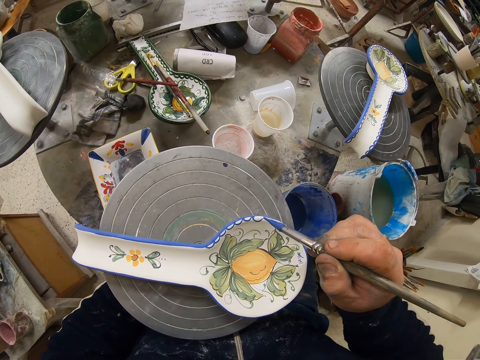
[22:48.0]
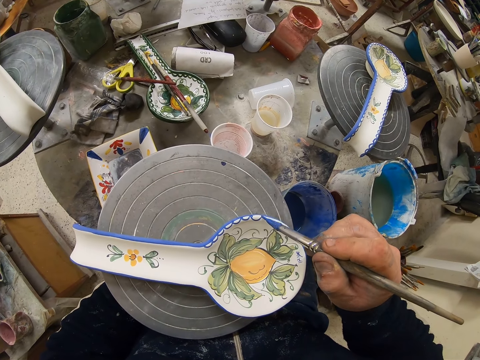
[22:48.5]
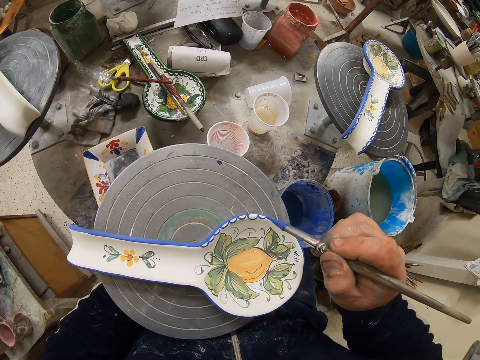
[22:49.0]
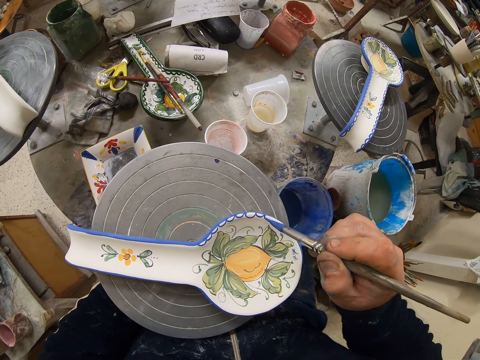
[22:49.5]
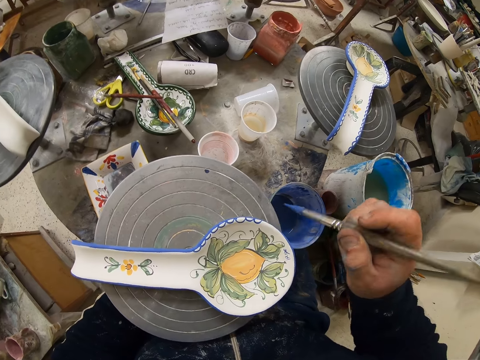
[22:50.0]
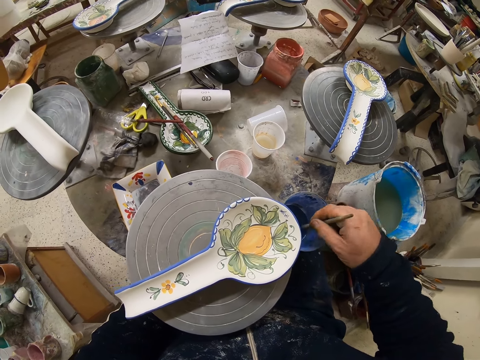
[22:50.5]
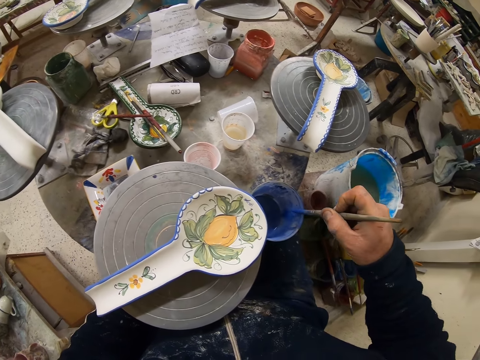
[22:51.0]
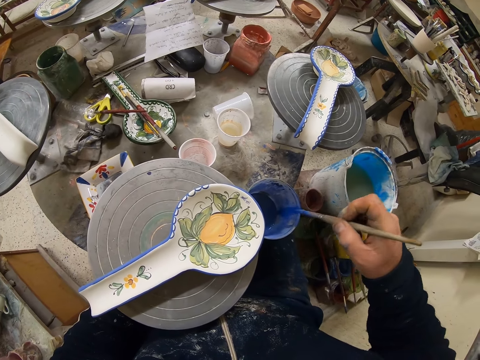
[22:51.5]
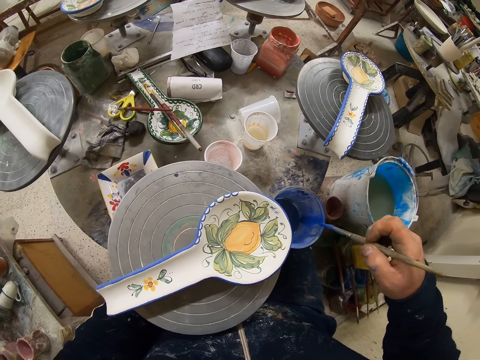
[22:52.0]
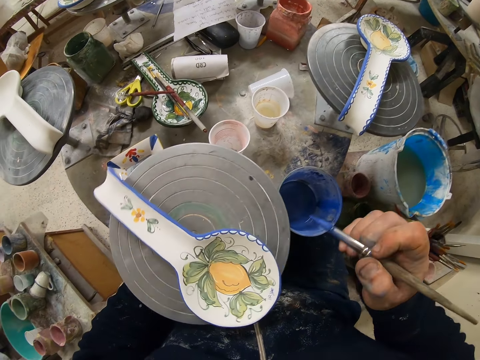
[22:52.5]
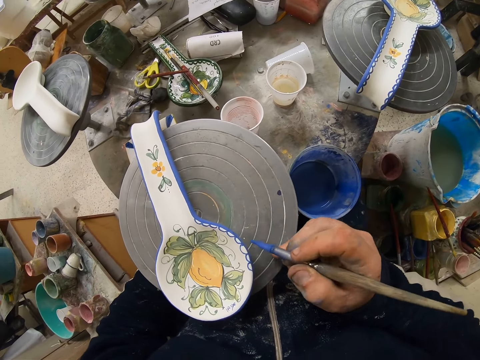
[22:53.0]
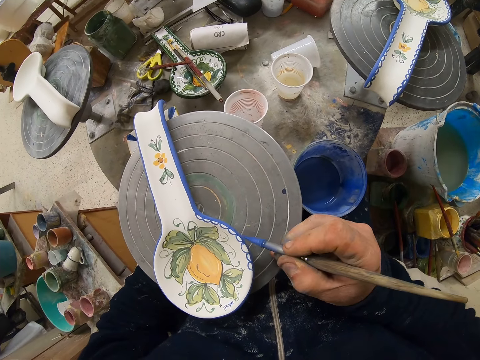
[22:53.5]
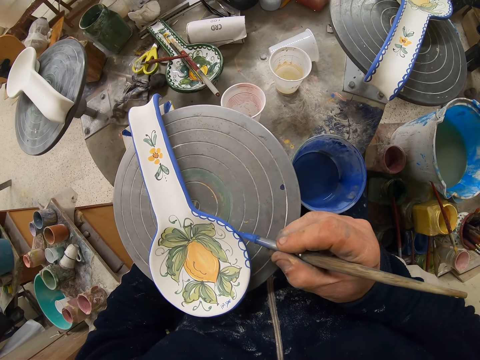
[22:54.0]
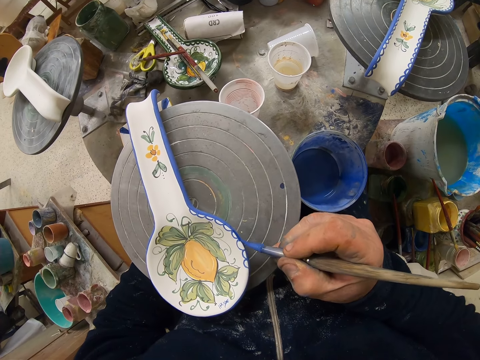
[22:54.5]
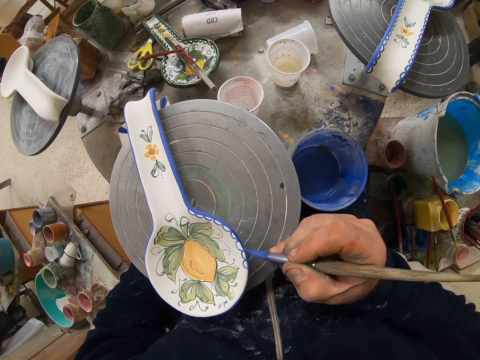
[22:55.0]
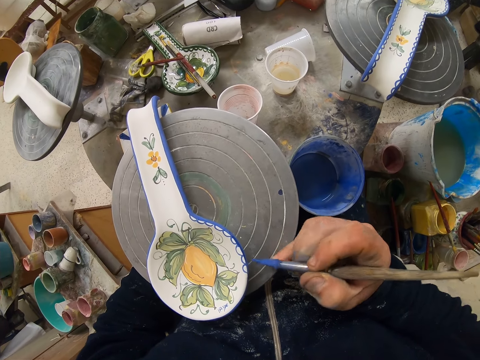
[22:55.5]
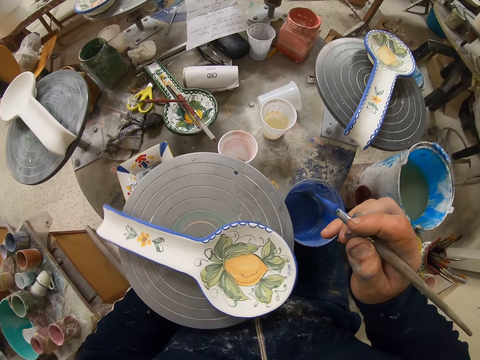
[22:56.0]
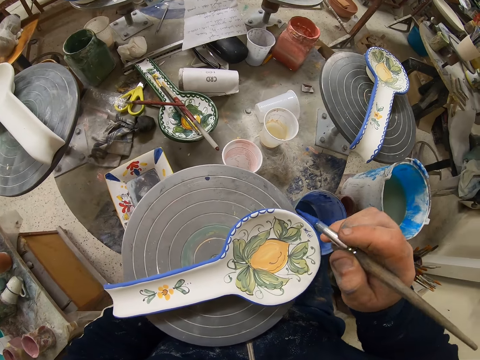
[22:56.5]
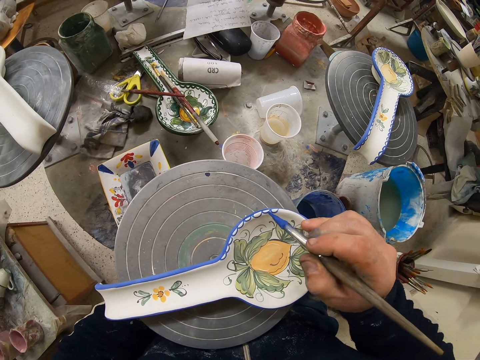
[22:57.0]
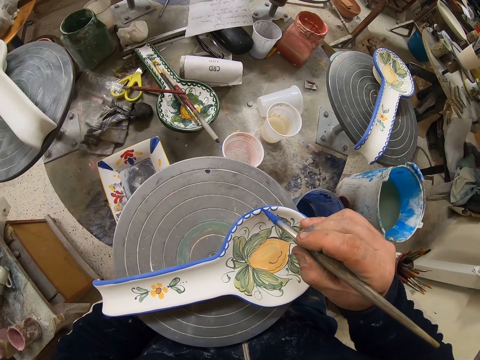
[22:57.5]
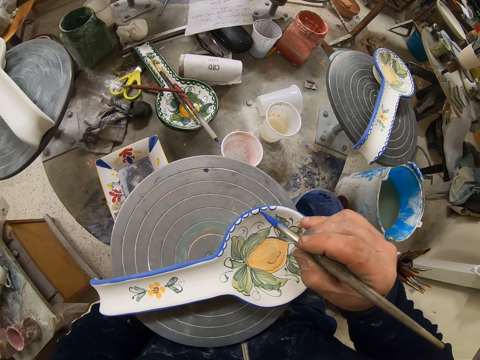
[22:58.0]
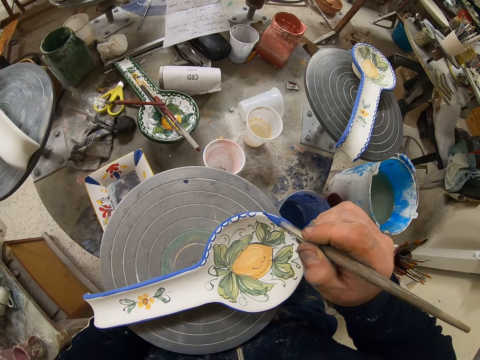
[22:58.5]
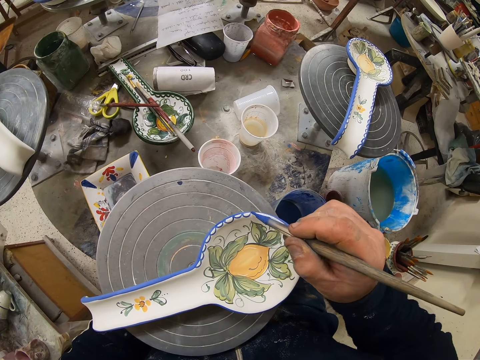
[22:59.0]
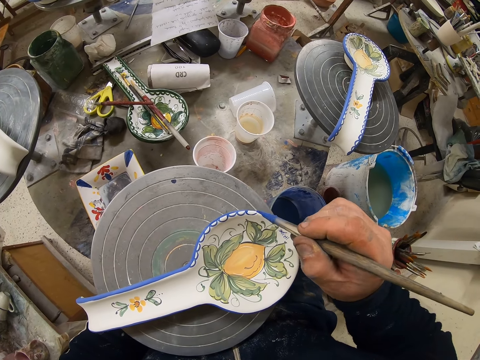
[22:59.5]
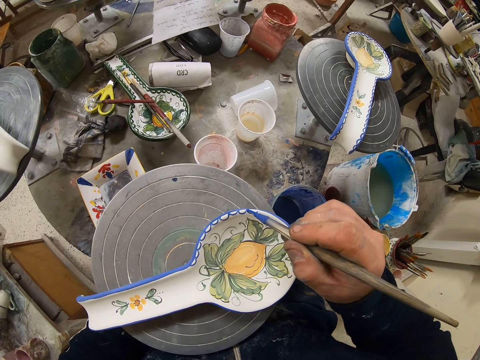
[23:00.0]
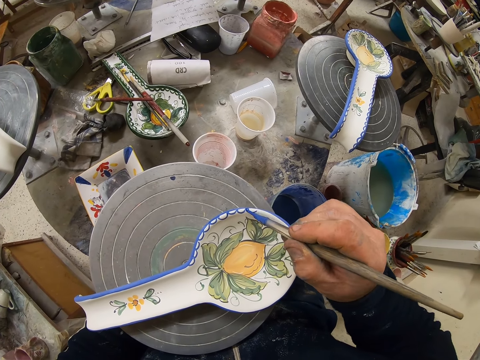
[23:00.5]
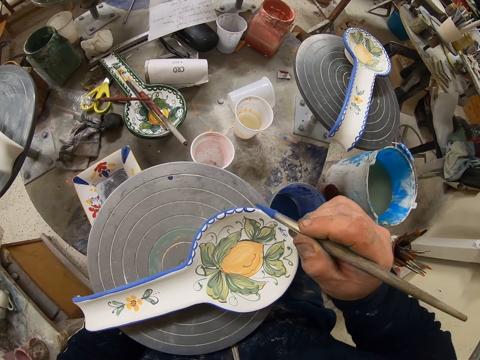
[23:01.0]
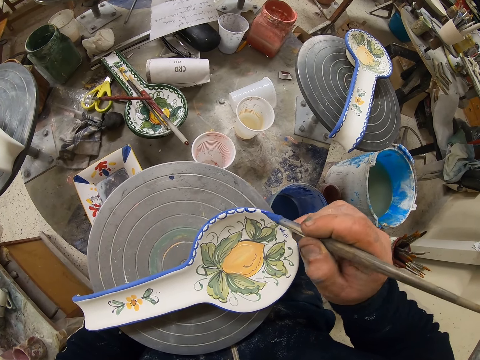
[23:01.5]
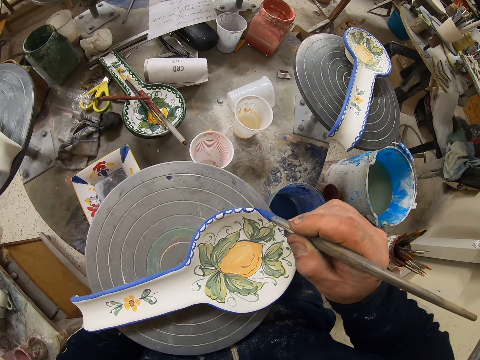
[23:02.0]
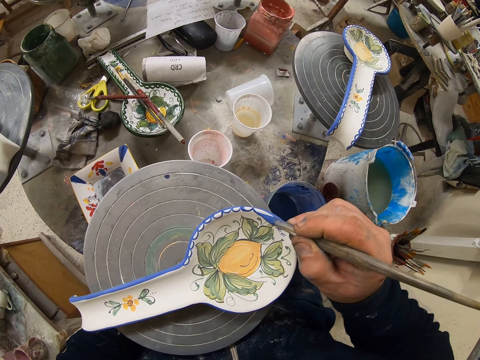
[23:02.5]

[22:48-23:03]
The camera wearer dips the paint brush in the paint can. They rub the paint brush on the paint can. They turn the table. They decorate the plate with the paint brush. They turn the table. They decorate the plate with the paint brush.

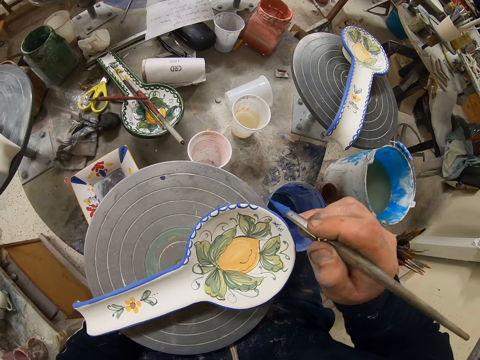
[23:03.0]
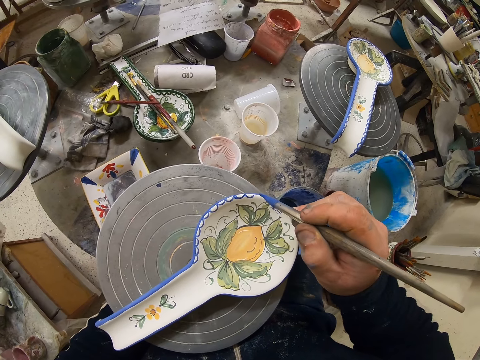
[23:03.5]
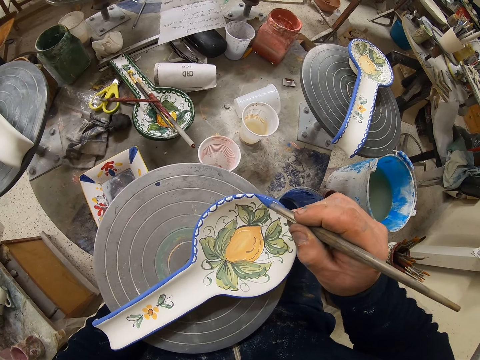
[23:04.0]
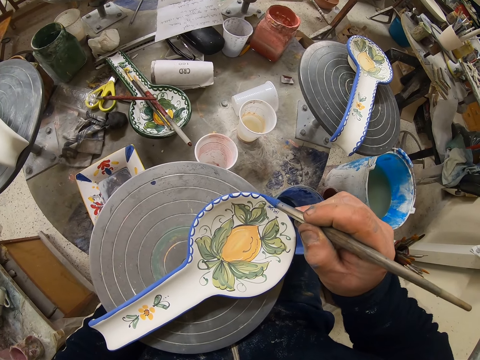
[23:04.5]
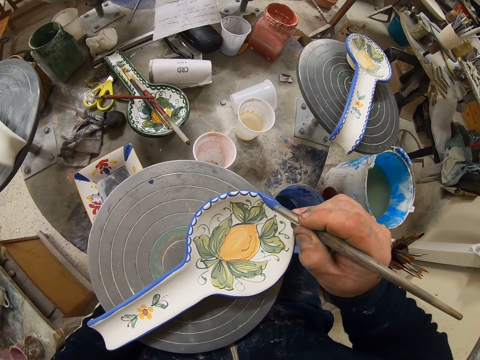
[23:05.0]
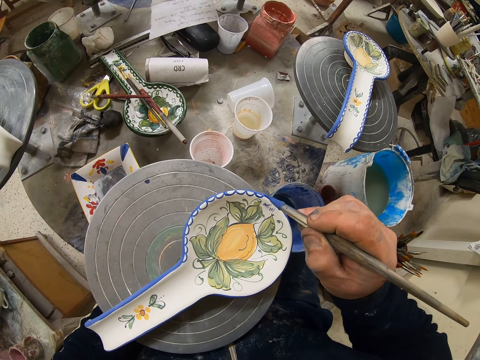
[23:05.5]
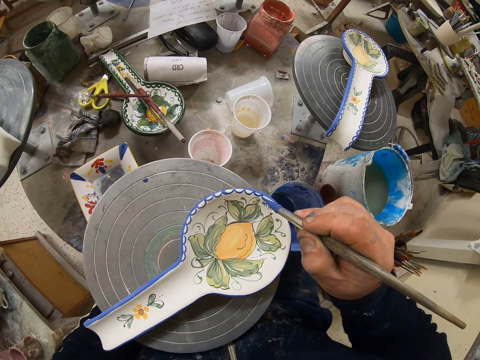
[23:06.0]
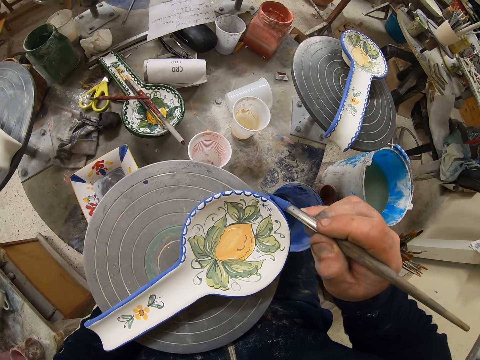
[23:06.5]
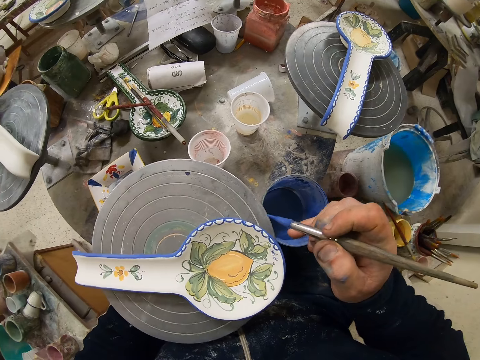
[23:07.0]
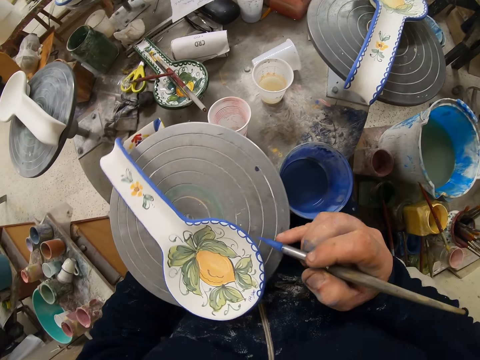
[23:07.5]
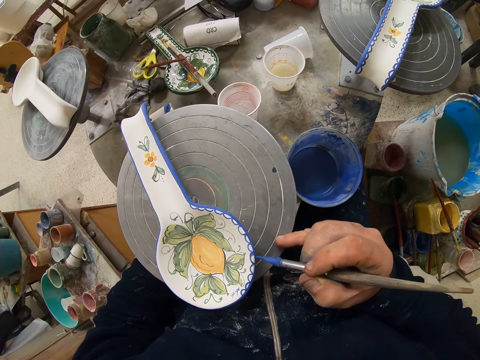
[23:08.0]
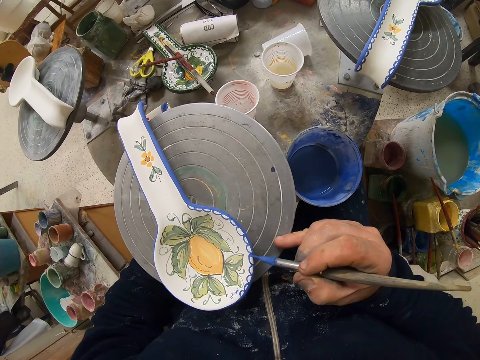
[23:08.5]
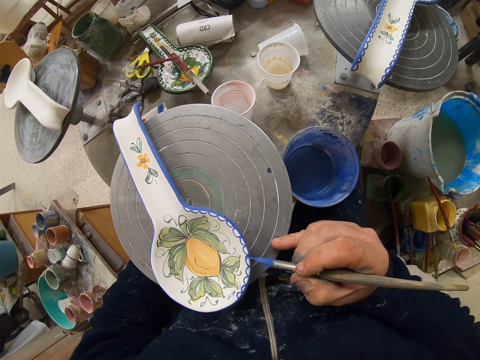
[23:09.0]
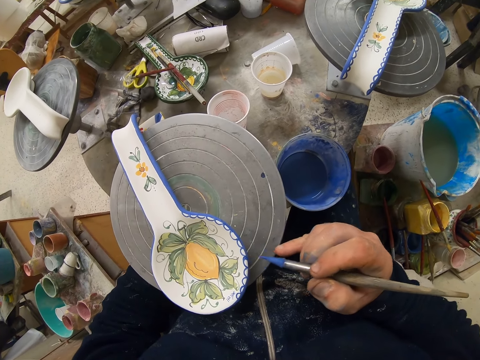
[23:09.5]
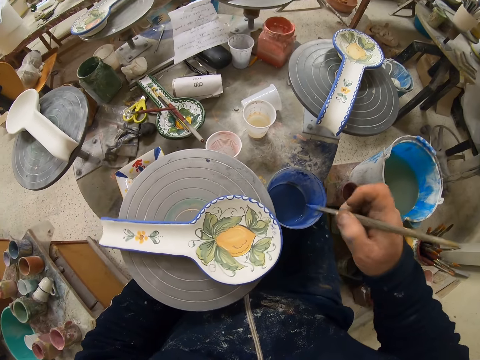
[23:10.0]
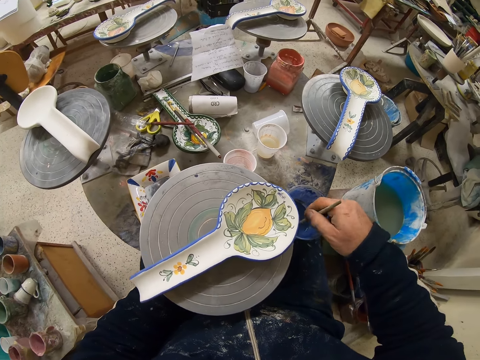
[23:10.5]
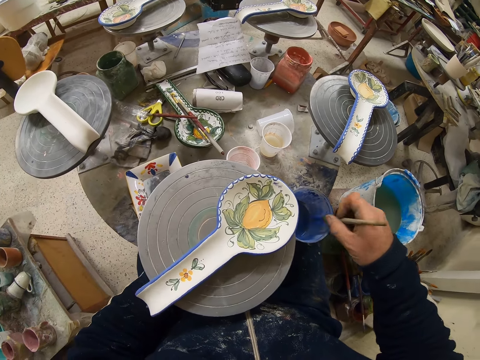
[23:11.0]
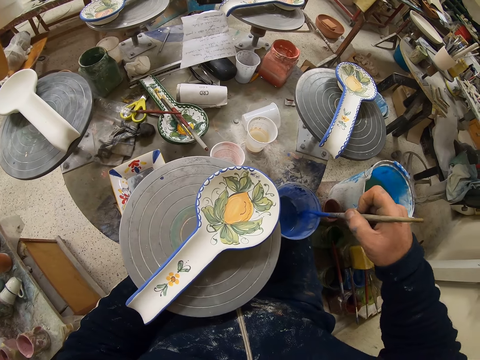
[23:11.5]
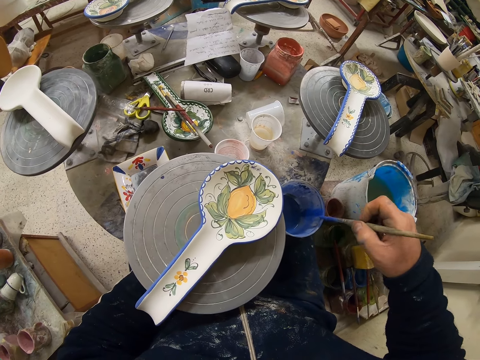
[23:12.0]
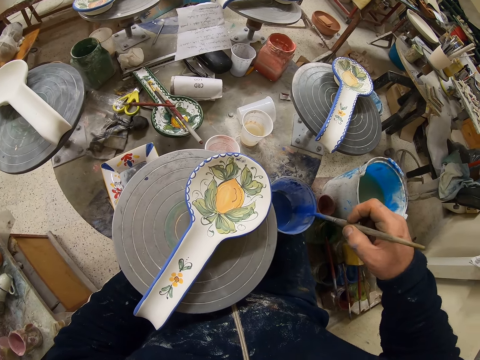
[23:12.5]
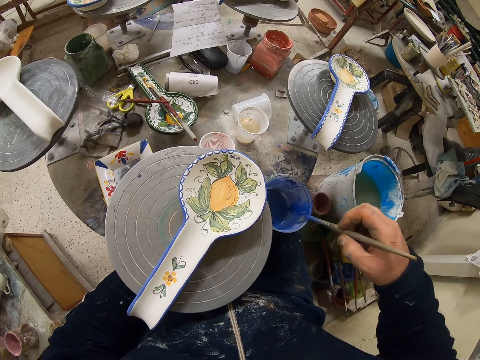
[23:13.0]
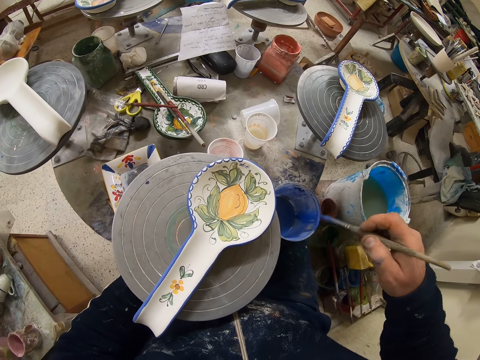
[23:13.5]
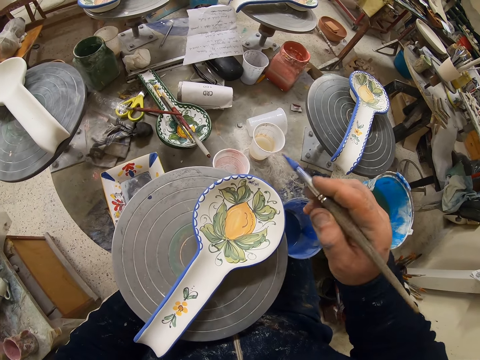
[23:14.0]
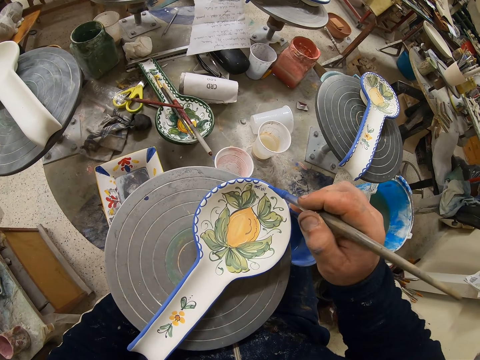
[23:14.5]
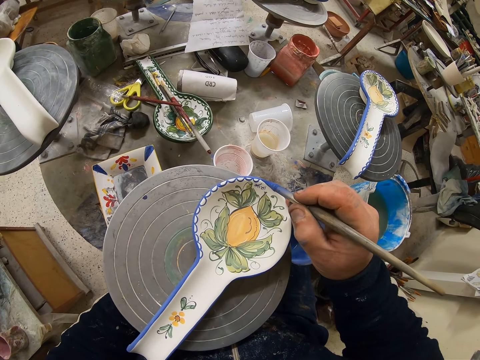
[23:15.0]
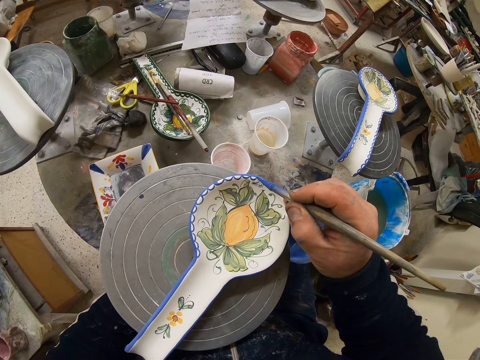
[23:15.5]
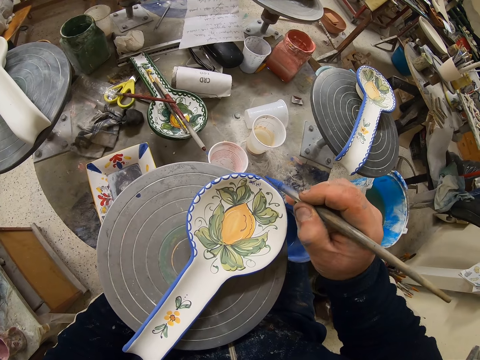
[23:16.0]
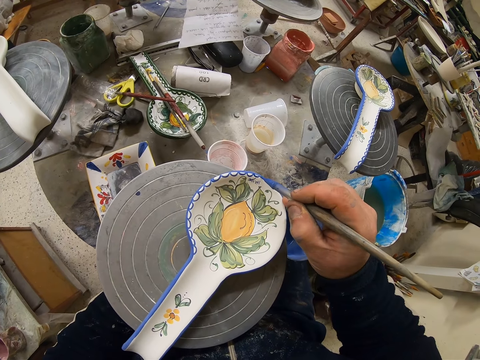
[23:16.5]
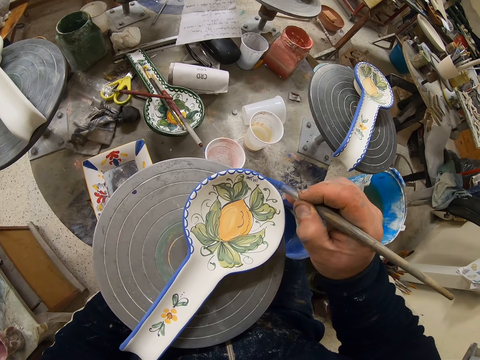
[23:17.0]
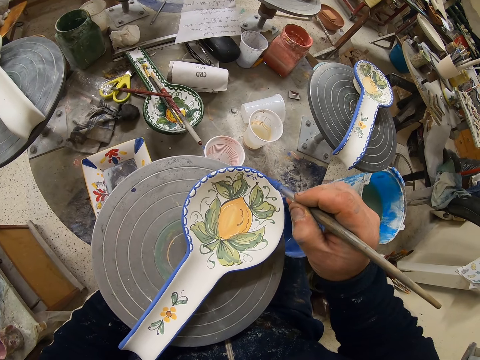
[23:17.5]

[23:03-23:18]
The camera wearer turns the table. They decorate the plate with the paint brush. They turn the table. They dip the paint brush in the paint can. They rub the paint brush on the paint can. They decorate the plate with the paint brush.
